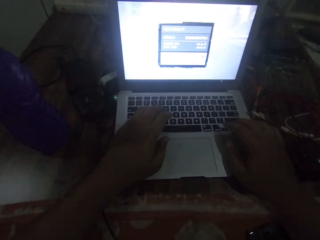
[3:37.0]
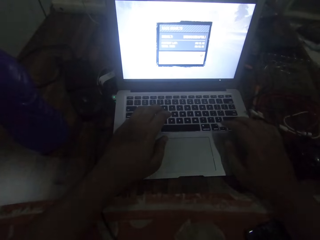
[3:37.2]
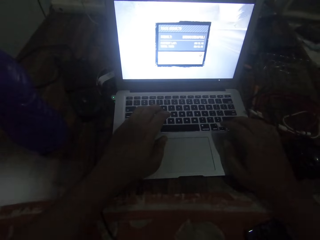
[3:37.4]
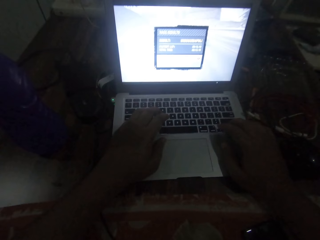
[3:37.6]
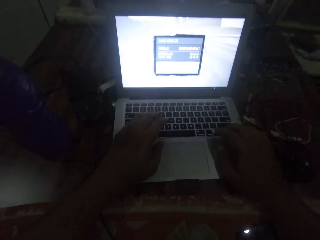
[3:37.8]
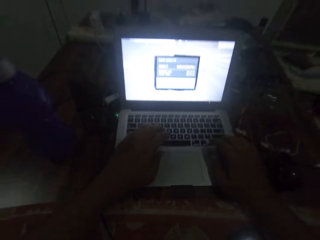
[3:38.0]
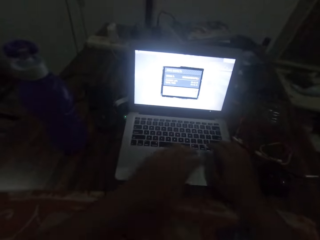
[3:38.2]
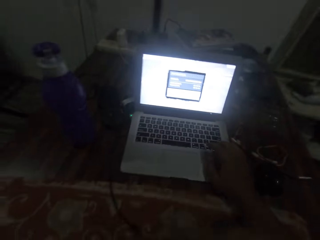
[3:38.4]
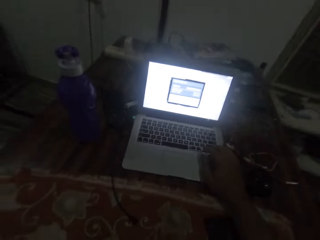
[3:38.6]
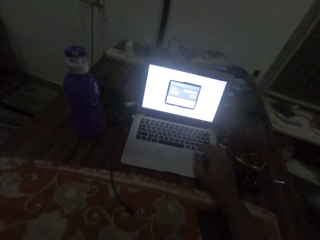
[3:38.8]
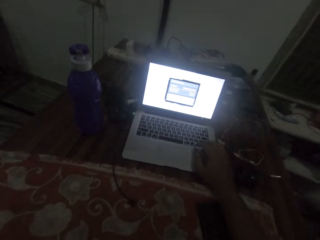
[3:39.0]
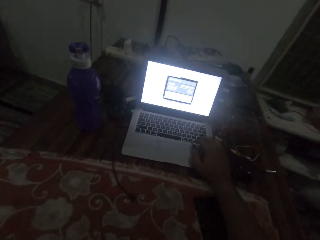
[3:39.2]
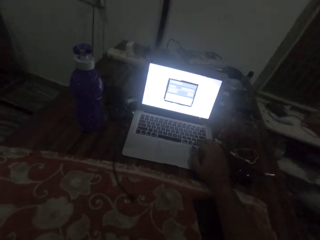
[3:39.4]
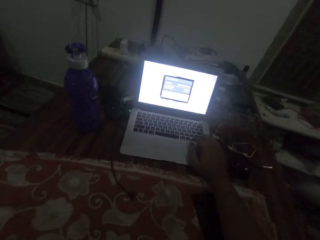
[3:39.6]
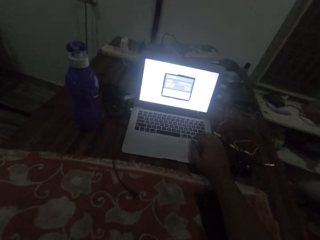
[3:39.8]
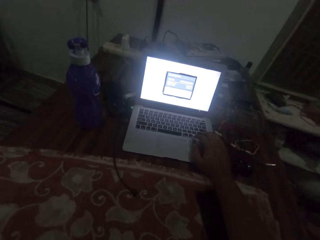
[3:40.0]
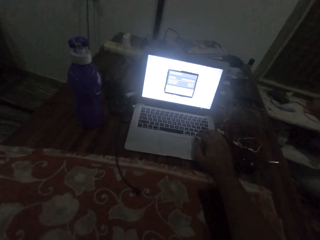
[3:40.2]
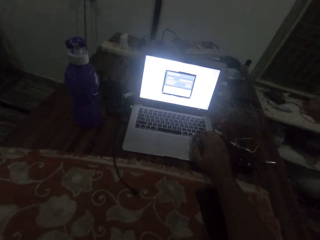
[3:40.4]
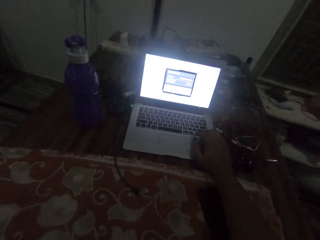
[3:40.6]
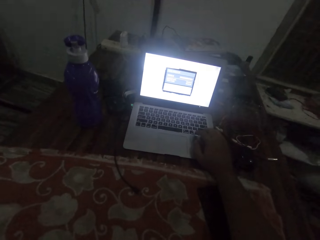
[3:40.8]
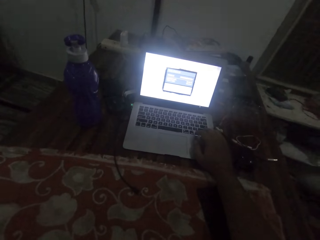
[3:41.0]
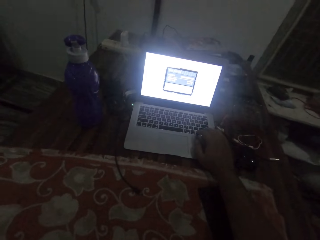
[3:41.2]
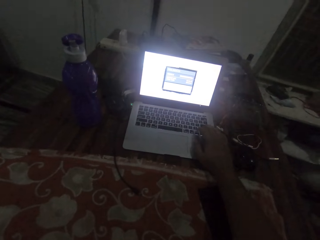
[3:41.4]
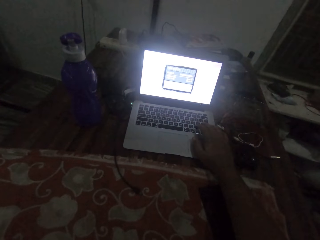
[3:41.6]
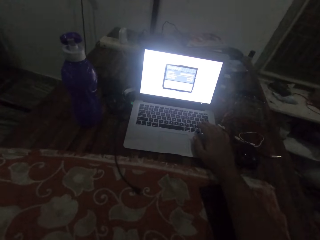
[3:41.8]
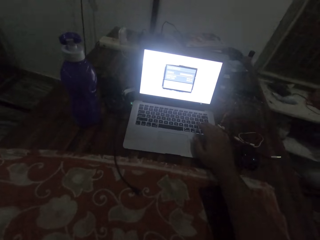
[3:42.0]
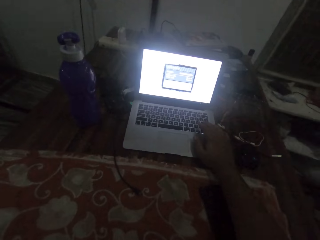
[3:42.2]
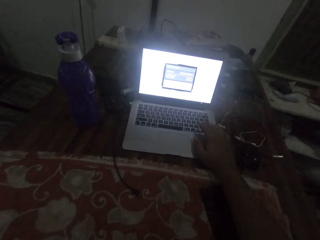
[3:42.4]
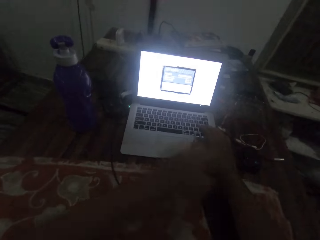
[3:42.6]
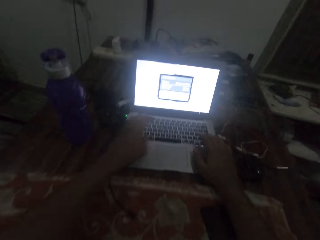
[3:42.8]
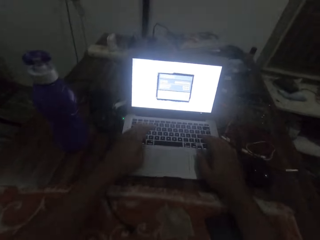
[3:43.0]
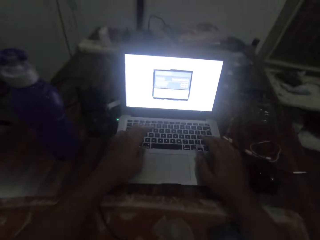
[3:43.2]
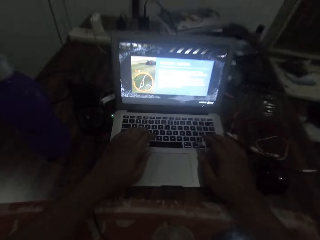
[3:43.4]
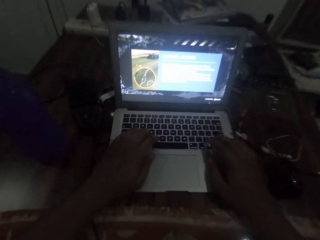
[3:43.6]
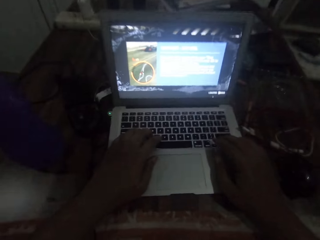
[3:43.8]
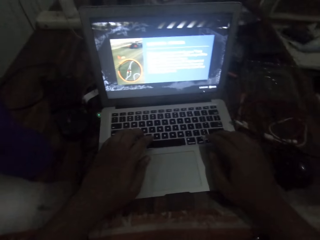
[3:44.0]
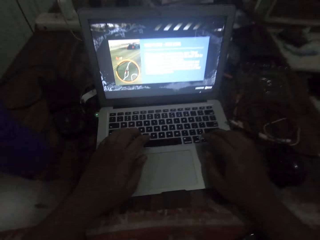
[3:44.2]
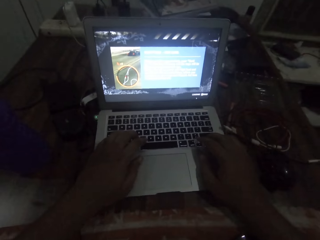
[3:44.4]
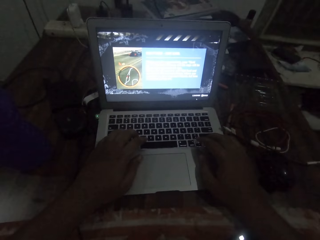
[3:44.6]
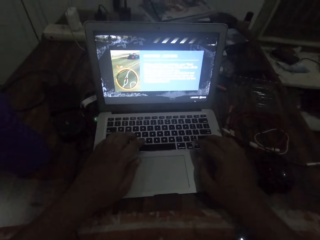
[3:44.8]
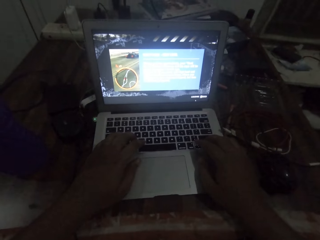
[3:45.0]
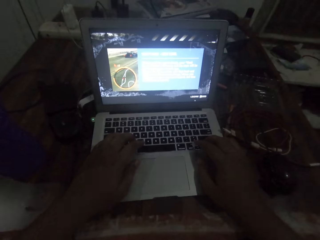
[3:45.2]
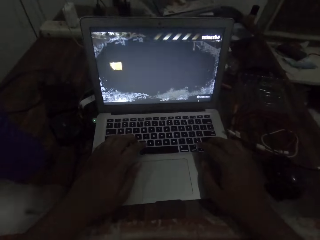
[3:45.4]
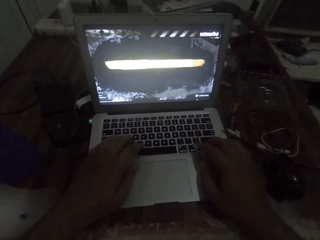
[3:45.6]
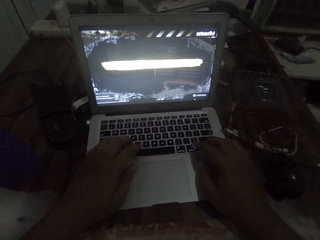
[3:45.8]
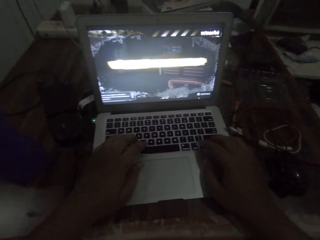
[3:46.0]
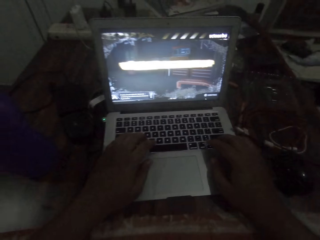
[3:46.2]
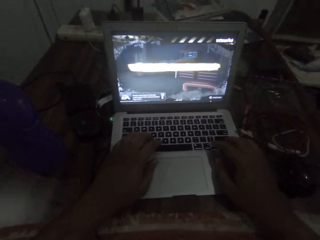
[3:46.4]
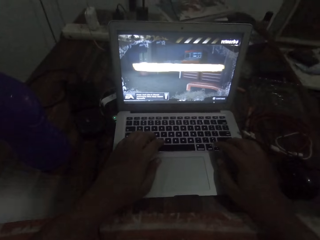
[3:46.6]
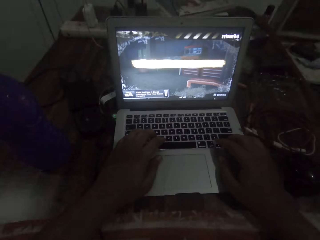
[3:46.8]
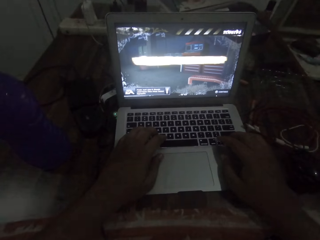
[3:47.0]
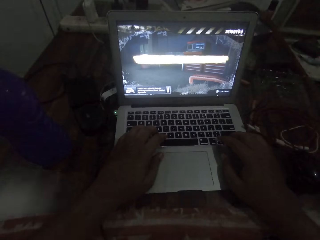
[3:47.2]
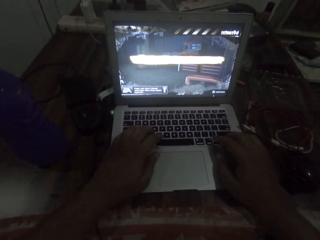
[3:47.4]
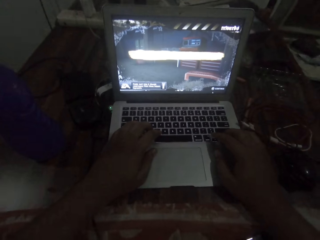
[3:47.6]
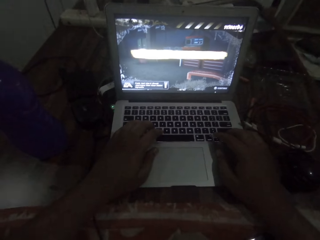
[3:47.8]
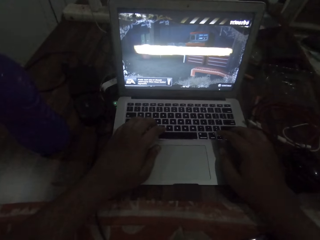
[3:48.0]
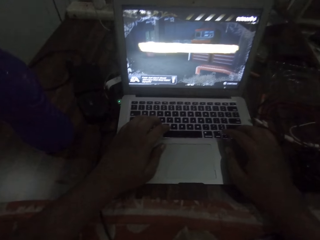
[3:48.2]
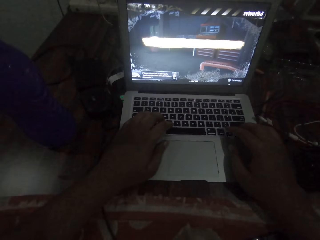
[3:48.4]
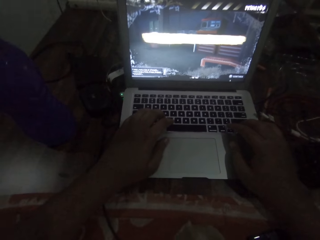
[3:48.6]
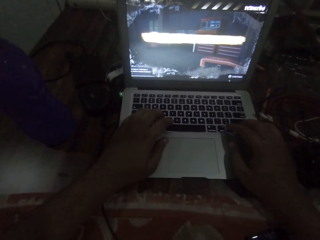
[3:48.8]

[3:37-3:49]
The camera wearer removes his left hand from the laptop keyboard. He stares at the laptop screen. He places his left hand on the laptop keyboard and operates the laptop with his hands. He stares at the laptop screen.

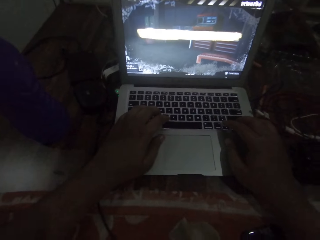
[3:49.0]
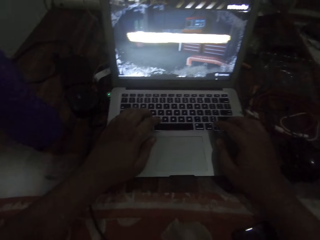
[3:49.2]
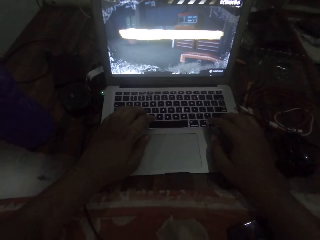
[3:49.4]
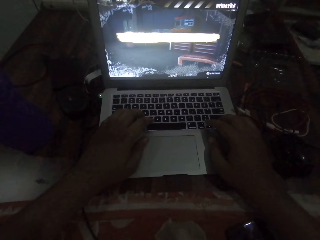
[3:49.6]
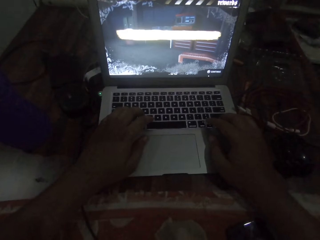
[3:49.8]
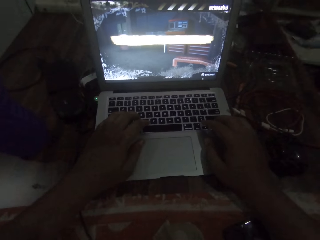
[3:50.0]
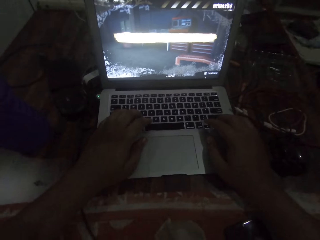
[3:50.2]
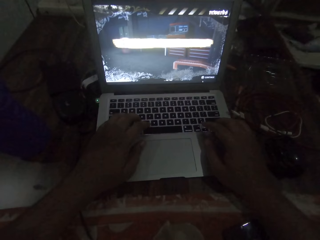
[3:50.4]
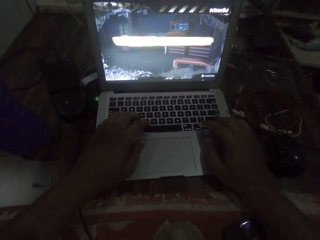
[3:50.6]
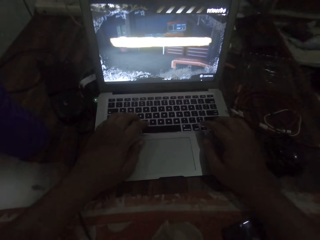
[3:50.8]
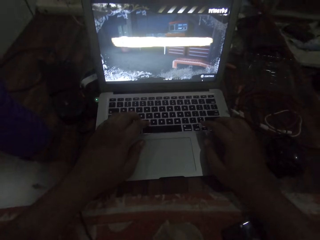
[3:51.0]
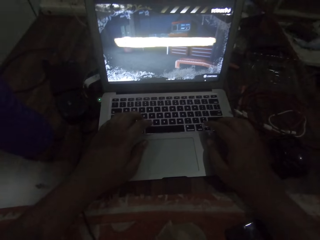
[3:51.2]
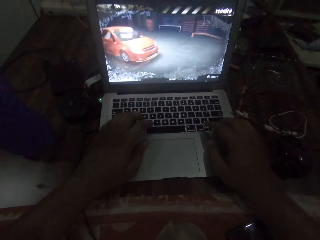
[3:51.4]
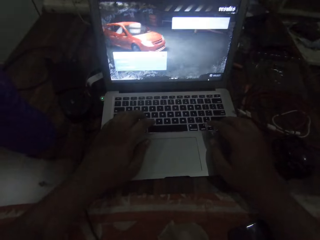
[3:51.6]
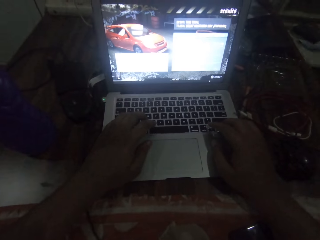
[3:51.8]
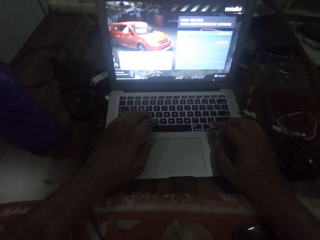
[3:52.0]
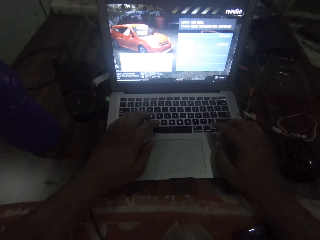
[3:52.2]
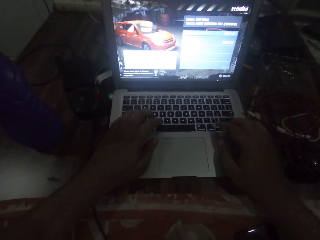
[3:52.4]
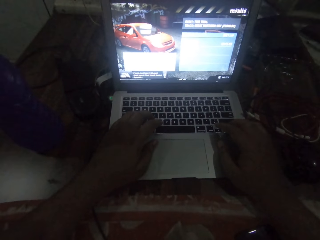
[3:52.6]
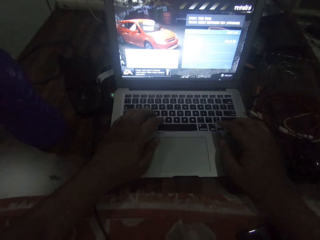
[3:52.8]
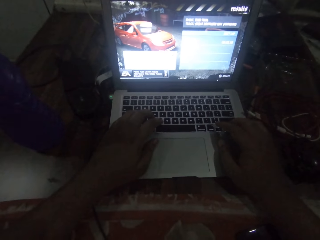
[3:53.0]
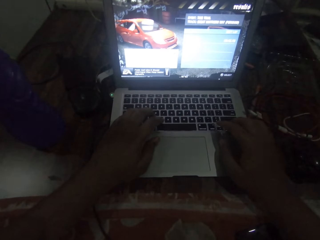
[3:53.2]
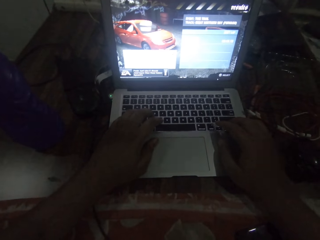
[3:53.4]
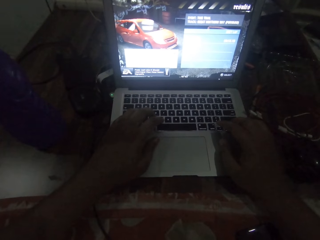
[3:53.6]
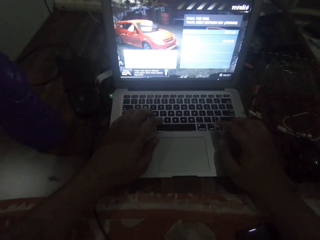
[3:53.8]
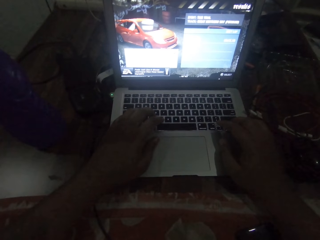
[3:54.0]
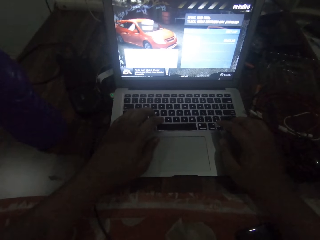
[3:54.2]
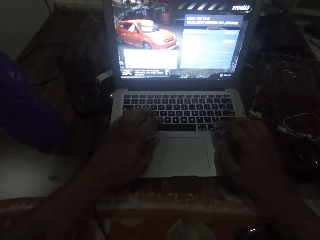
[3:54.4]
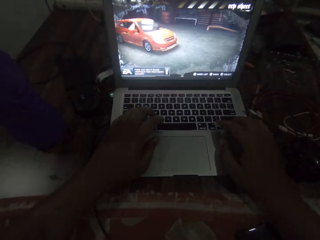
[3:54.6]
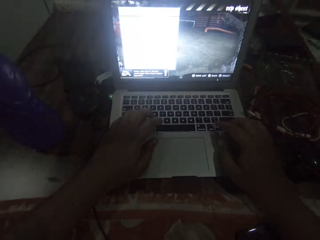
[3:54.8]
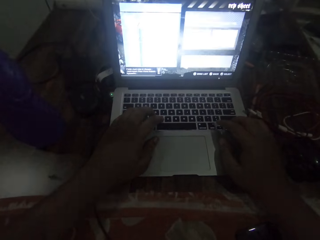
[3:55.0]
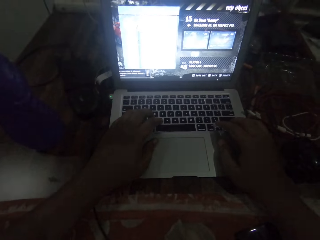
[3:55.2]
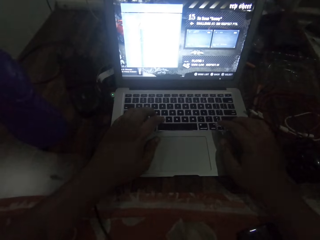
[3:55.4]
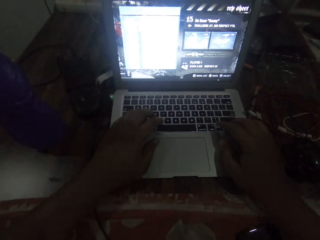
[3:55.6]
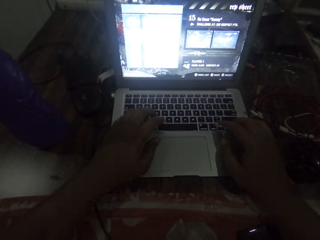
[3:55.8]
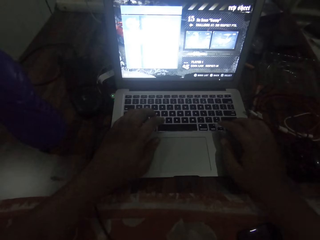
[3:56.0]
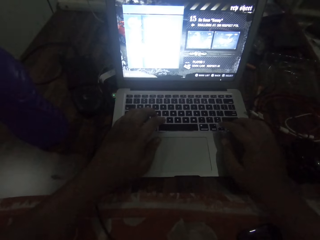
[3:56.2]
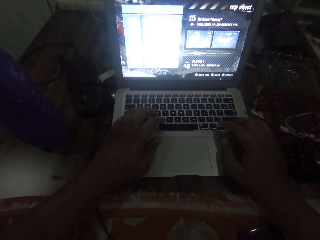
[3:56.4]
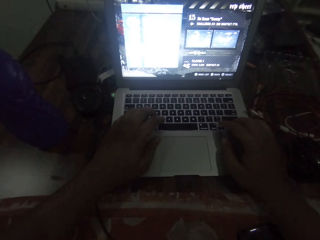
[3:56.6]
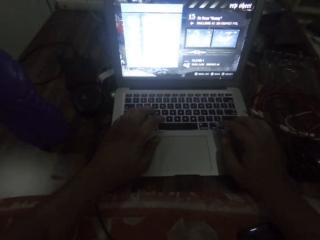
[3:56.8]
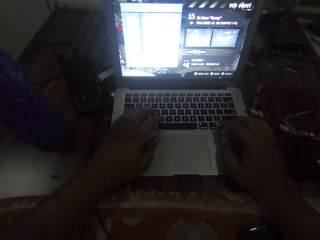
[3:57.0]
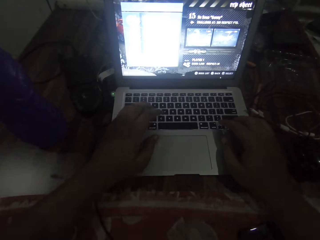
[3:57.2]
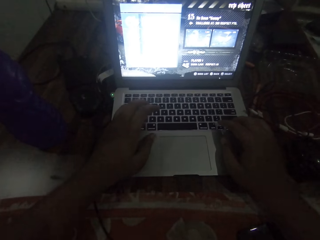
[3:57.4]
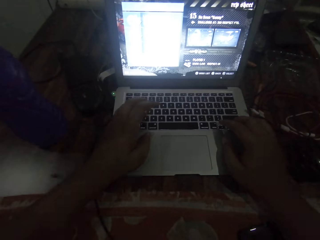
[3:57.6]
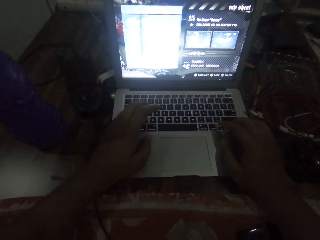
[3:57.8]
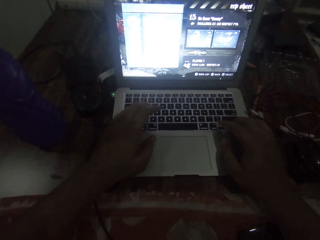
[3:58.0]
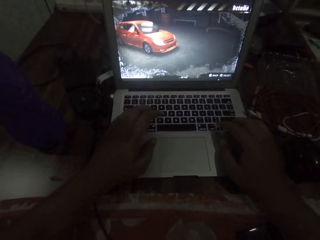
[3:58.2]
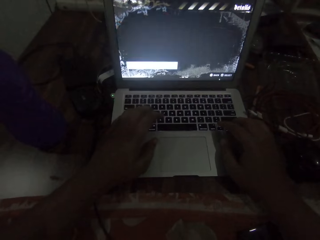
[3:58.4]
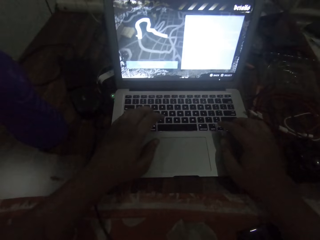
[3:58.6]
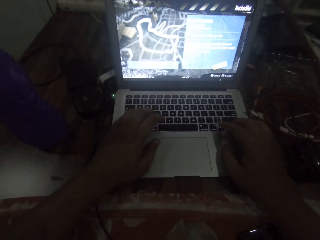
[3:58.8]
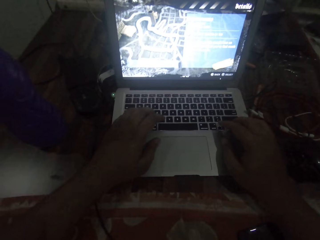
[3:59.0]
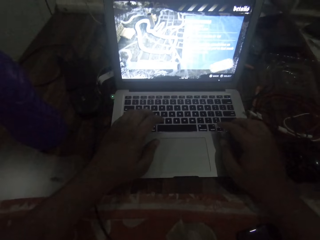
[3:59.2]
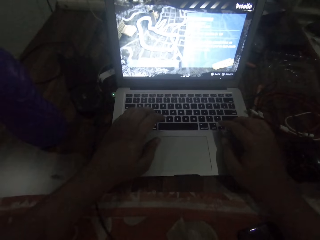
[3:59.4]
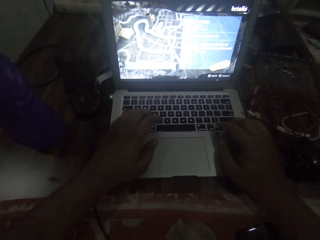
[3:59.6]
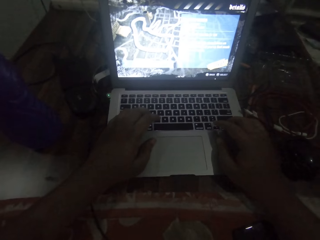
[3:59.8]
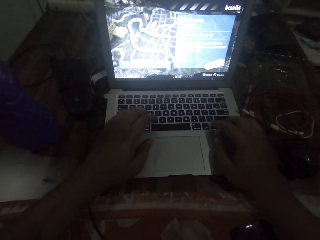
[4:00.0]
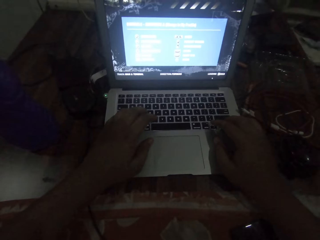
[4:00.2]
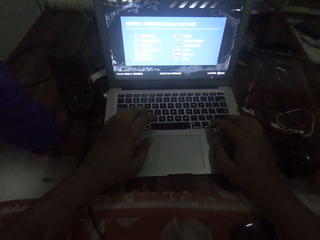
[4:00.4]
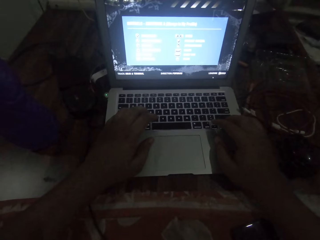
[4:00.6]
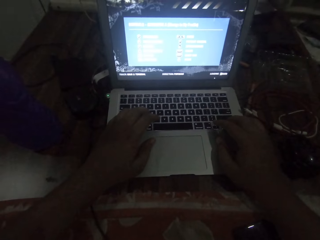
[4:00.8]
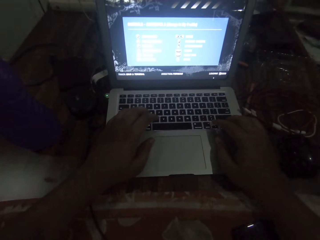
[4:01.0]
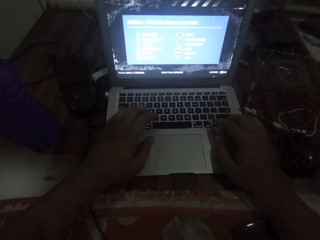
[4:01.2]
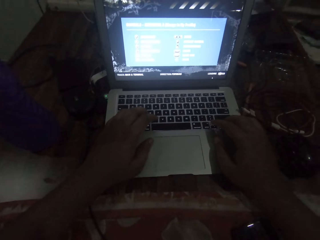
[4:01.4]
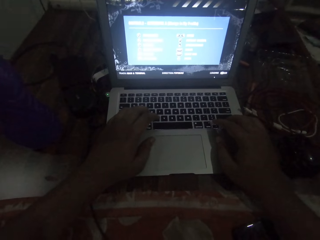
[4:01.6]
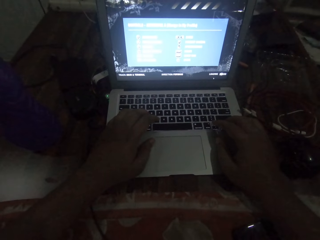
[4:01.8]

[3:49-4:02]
The camera wearer presses the laptop keyboard. They stare at the laptop screen.
